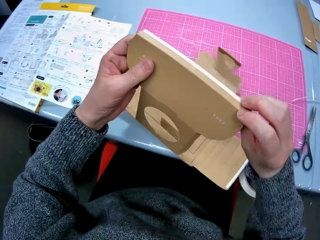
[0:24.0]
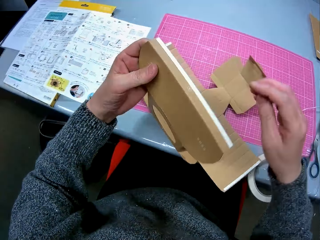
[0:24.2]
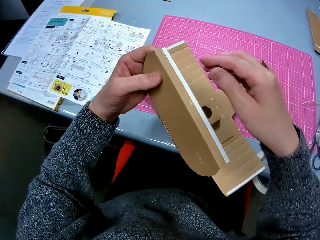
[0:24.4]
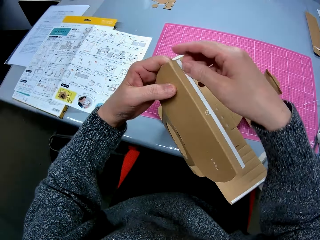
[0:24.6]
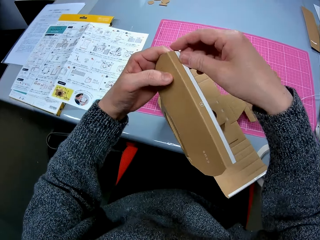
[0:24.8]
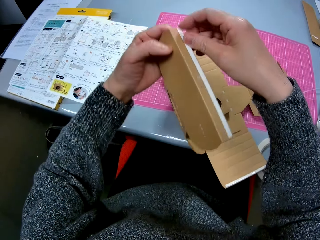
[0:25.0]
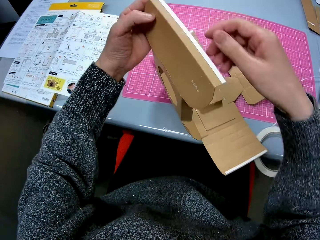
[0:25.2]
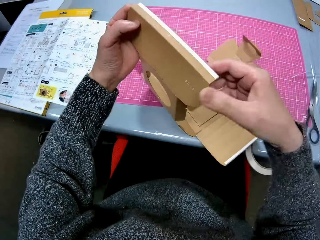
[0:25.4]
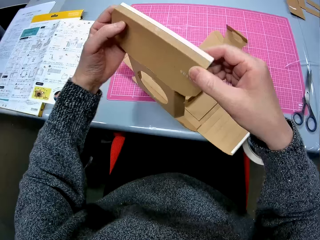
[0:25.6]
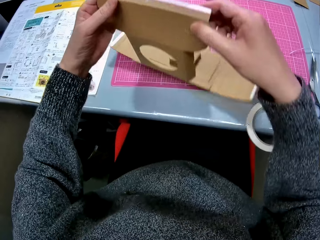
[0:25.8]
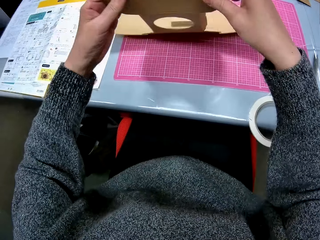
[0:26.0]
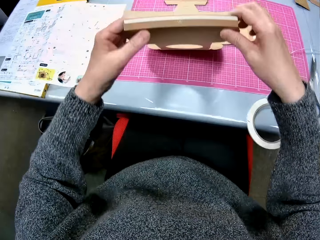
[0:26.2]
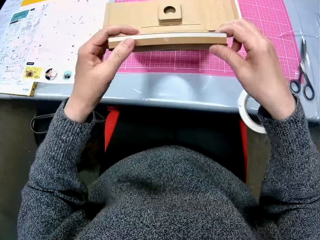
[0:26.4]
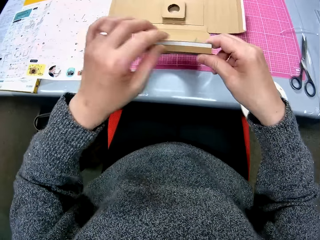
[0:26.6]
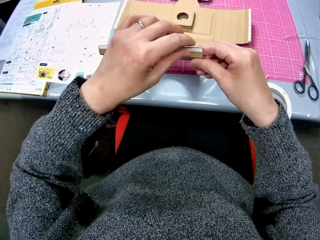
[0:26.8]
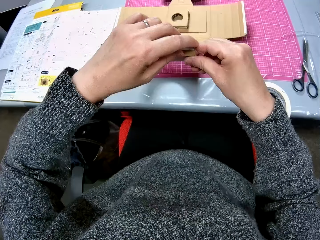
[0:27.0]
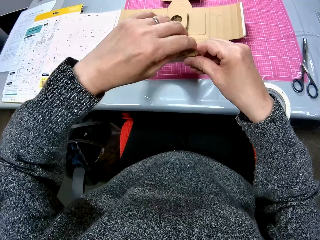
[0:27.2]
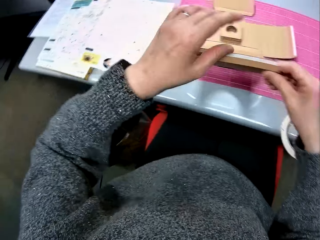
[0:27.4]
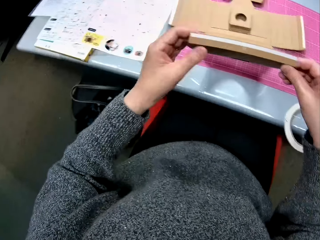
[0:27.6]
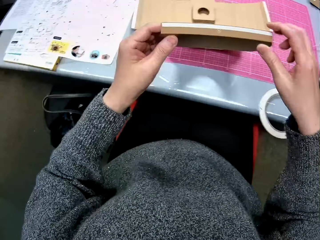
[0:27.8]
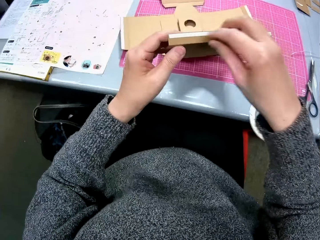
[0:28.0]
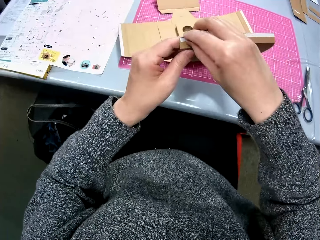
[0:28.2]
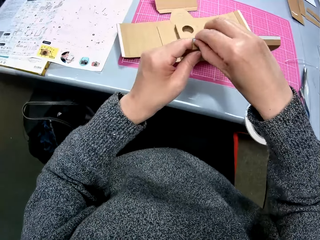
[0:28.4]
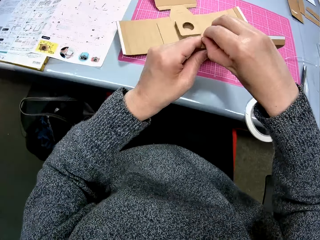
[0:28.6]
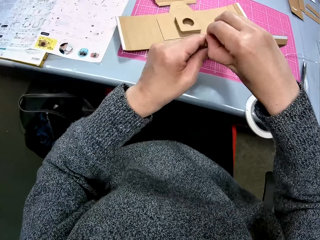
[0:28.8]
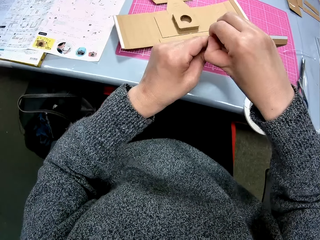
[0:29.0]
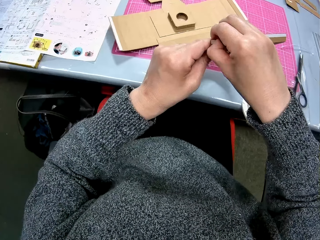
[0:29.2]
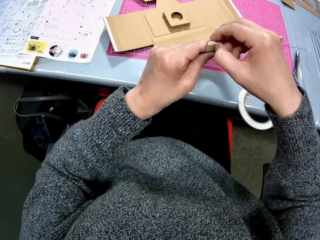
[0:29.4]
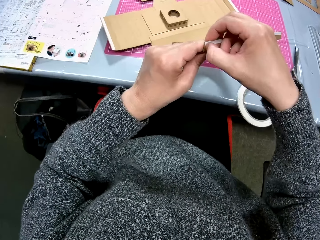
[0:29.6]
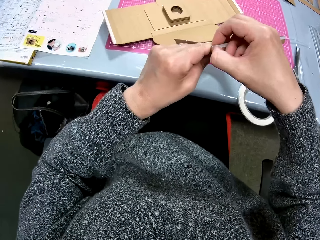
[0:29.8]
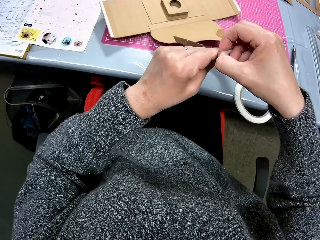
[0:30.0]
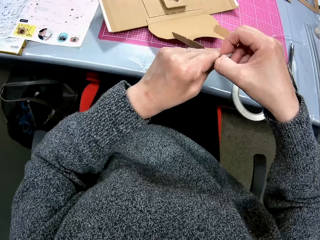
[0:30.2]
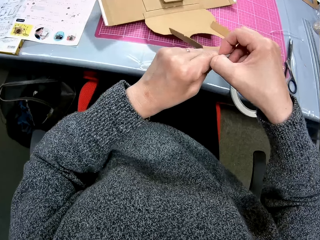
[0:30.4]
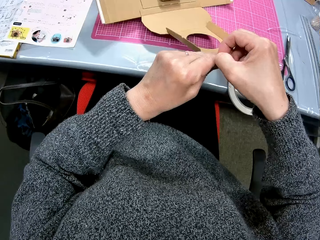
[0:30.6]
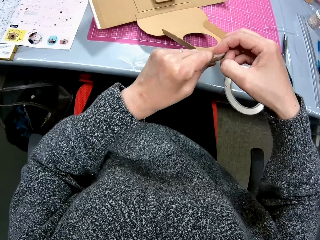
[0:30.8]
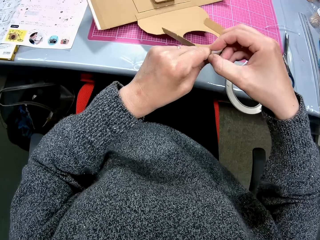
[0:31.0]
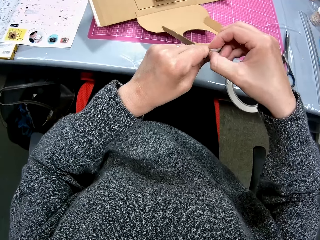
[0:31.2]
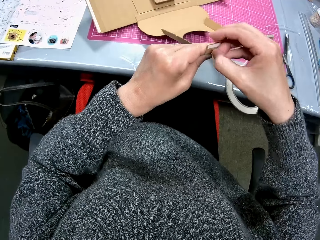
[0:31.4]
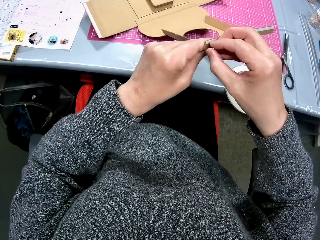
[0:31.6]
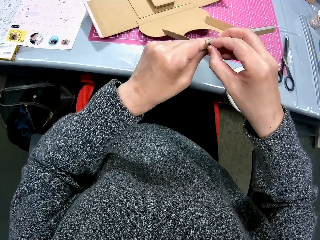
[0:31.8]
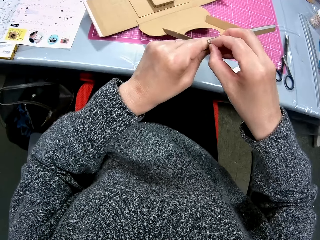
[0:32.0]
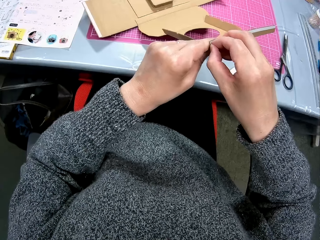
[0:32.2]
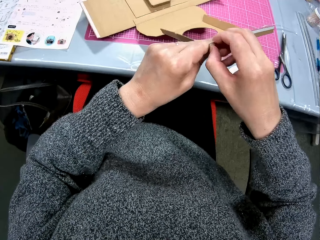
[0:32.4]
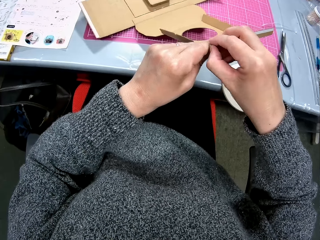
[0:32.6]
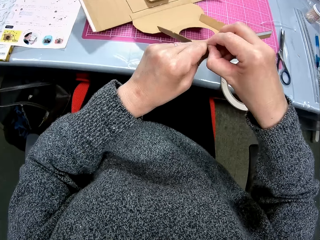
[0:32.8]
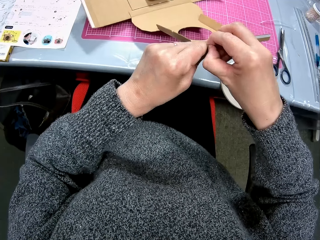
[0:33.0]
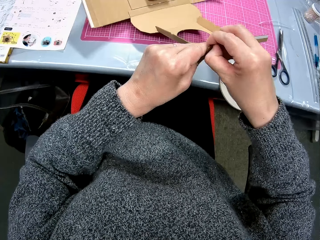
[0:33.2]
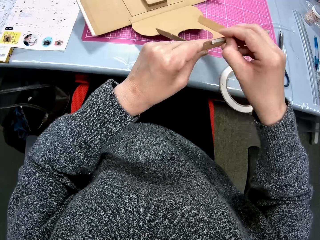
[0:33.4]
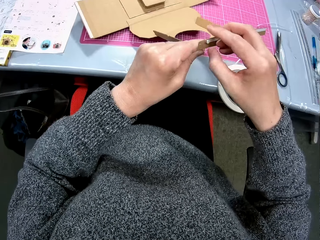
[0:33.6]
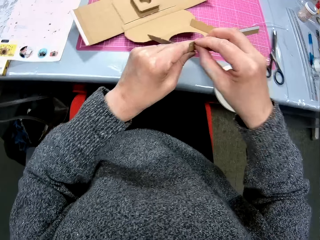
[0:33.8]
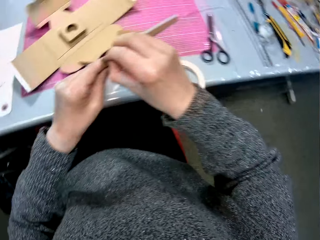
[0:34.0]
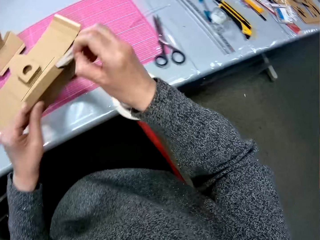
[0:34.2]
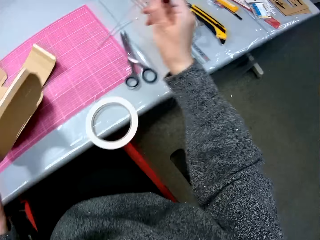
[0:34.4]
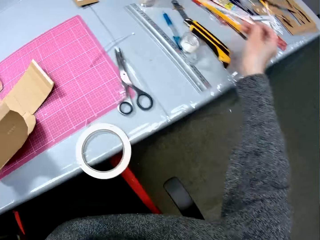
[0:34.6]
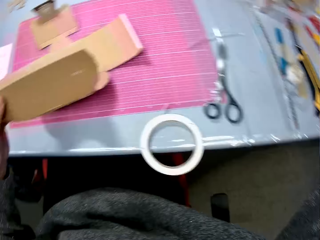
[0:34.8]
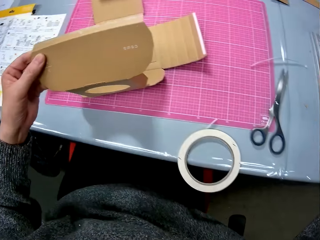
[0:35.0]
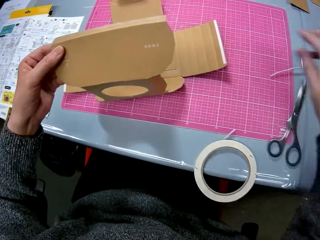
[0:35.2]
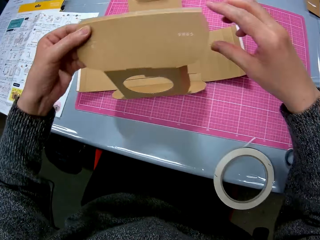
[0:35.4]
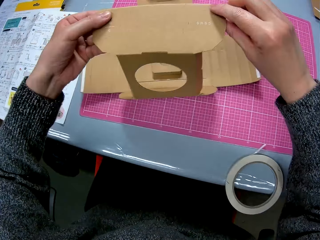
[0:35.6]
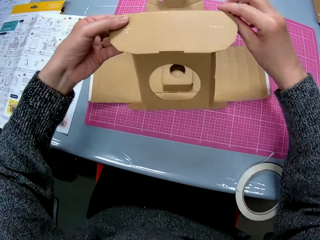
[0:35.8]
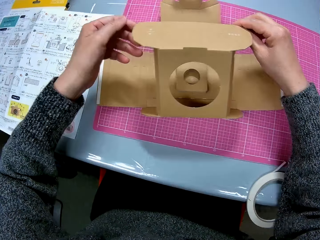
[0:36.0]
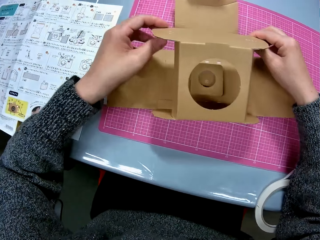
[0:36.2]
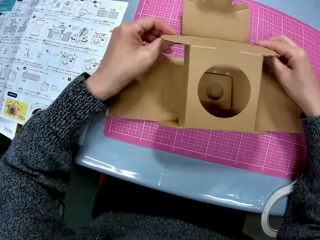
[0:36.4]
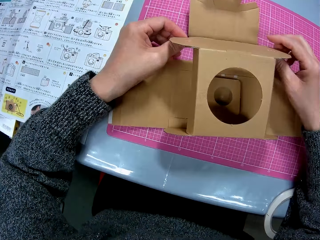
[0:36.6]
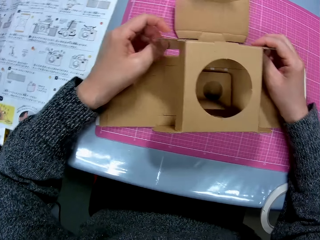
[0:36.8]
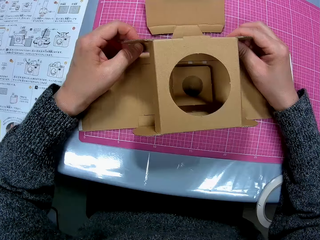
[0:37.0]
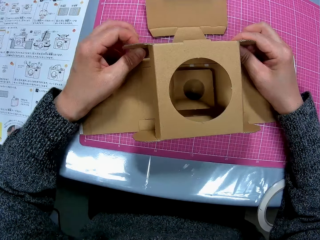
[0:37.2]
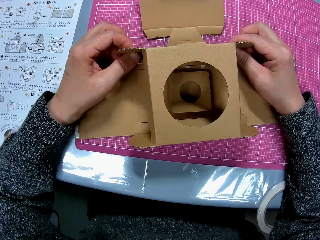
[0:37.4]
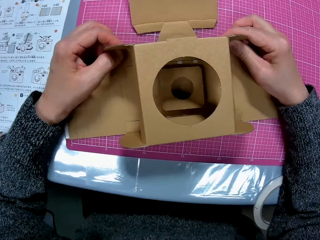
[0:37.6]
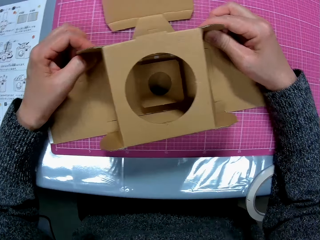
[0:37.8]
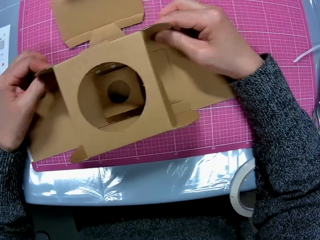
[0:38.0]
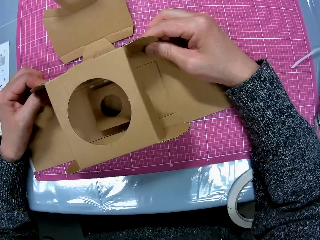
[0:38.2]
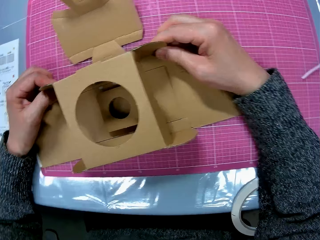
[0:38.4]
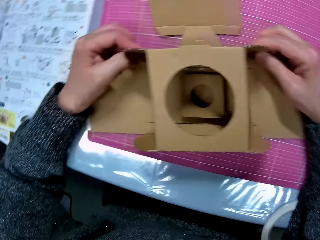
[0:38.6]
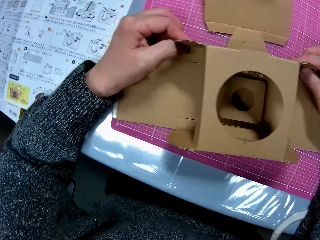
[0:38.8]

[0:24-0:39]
The camera wearer fixes a cardboard camera model. They peel off a white double-sided tape from a tip of the cardboard. They drop the white tape on the table. They fold the cardboard. They fix the cardboard camera model.

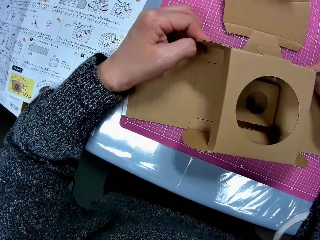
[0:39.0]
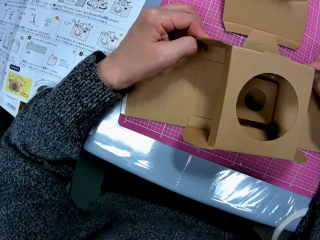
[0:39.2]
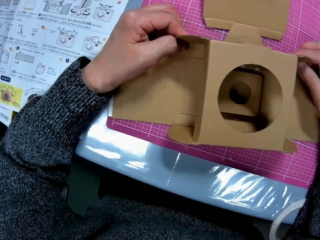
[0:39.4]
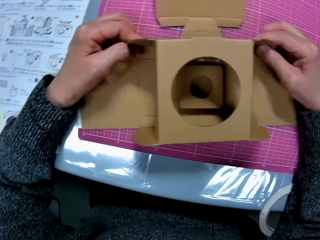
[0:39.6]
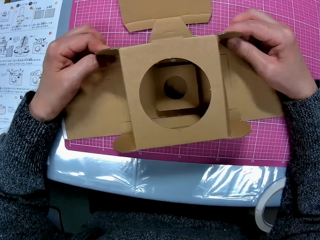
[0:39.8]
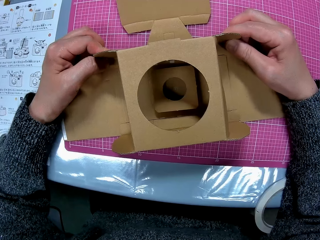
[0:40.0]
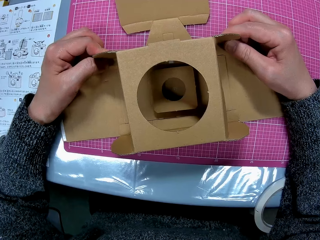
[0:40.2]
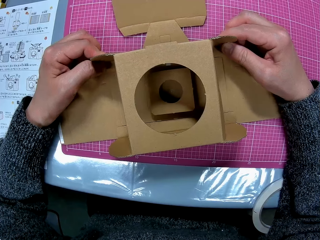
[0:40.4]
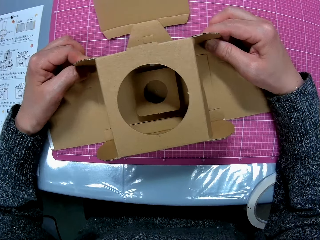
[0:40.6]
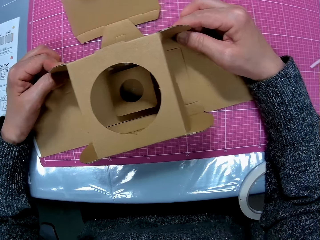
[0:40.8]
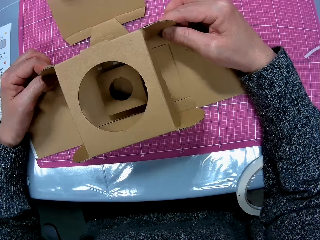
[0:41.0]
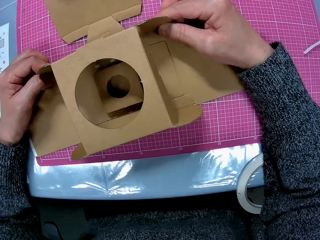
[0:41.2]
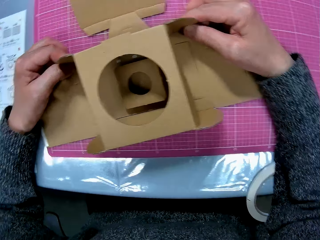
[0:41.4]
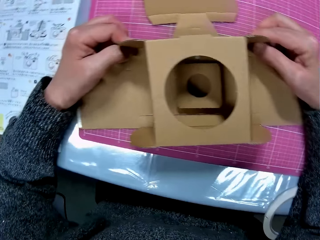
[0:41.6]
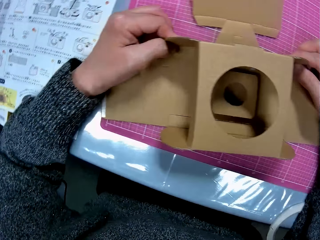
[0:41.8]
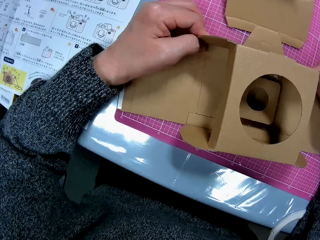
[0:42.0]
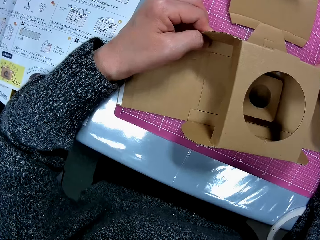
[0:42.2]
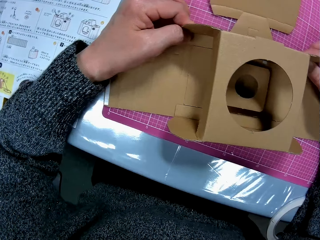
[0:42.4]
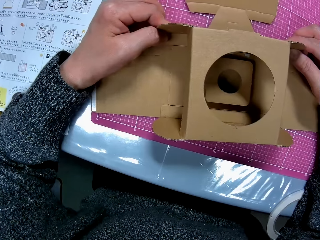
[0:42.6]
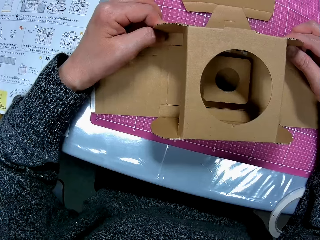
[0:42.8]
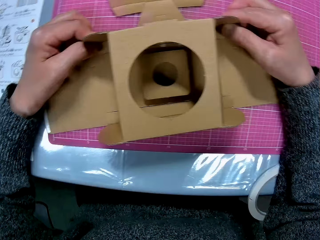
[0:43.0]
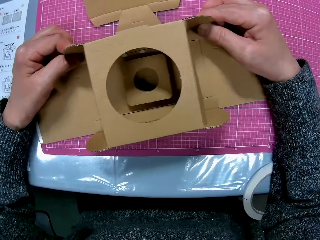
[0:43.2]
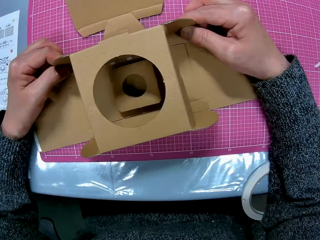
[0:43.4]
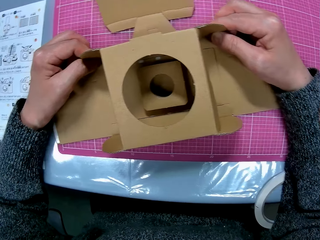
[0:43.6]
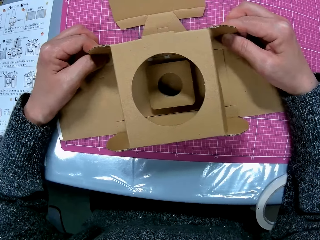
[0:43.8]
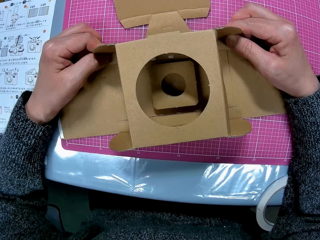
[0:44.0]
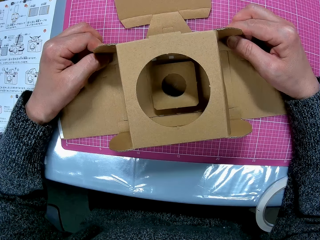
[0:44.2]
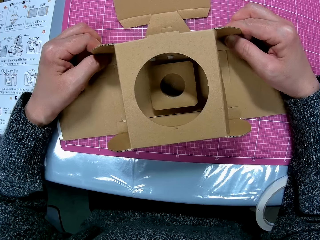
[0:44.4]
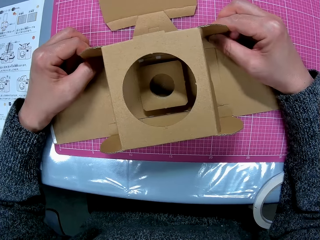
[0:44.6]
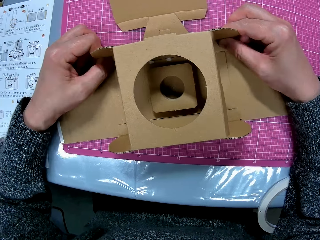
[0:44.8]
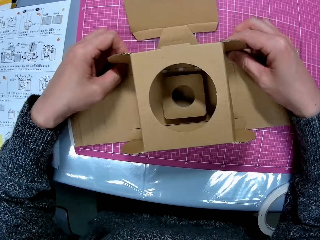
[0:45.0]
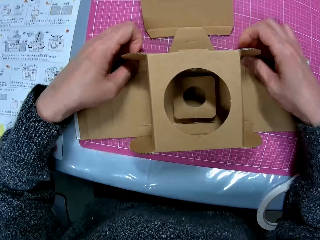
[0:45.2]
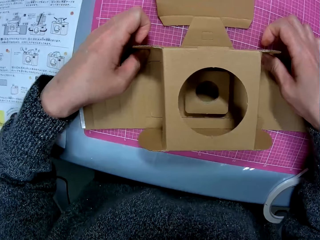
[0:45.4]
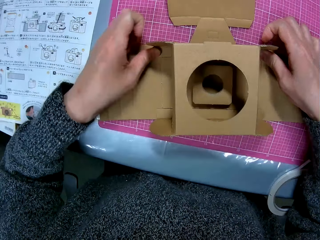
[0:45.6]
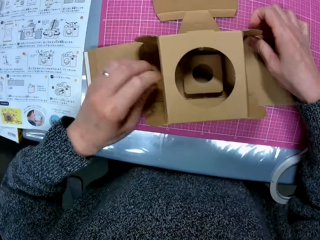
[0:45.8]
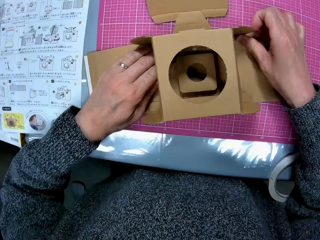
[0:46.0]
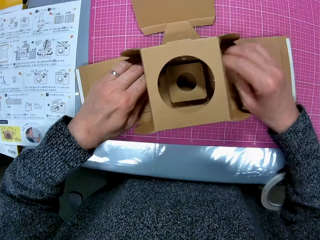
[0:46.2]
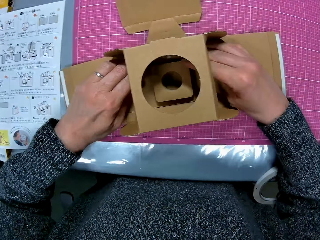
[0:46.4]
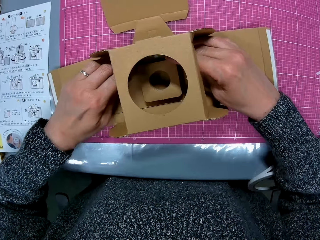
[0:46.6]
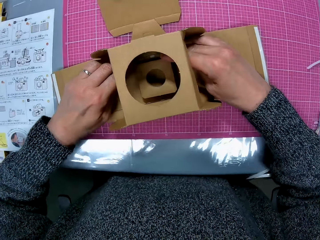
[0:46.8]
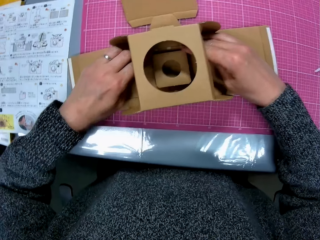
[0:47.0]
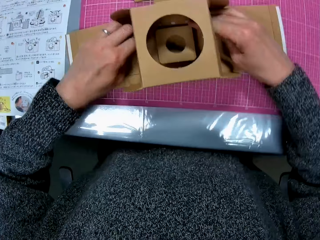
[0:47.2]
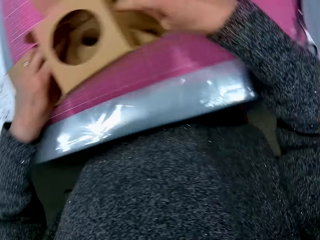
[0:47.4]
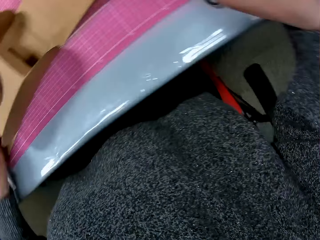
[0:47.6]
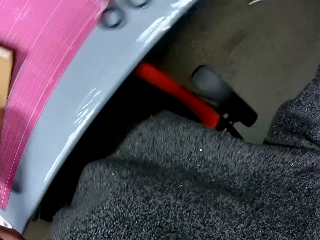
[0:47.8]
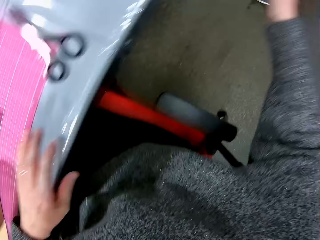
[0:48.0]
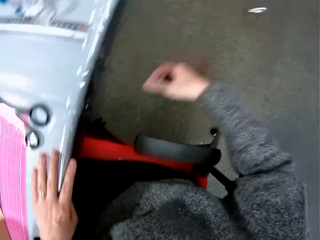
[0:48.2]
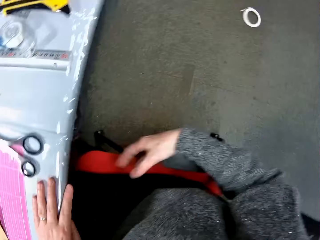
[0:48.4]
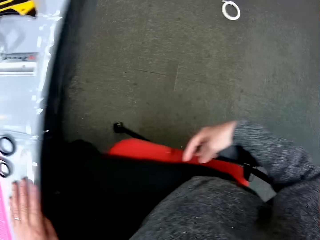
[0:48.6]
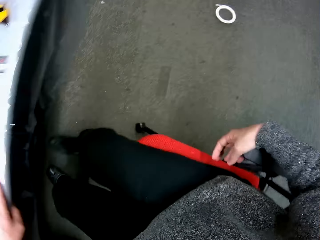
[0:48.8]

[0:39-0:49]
The camera wearer looks at the cardboard camera model. He fixes the cardboard camera model. He unintentionally drops a white double-sided tape on the floor with his right arm. He pushes his chair backwards.
